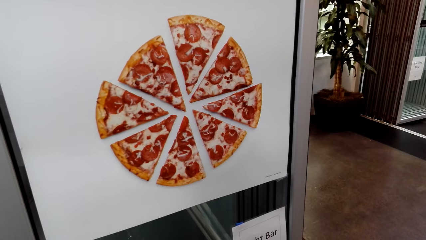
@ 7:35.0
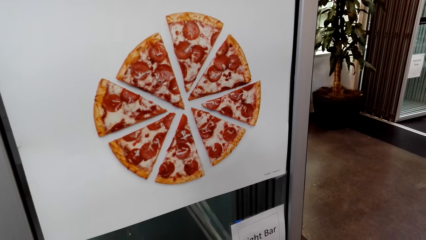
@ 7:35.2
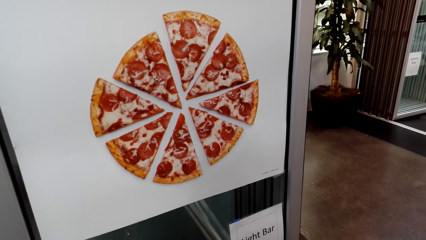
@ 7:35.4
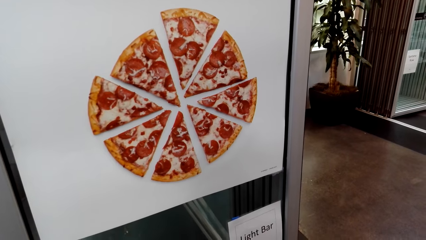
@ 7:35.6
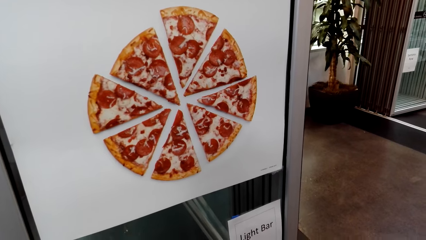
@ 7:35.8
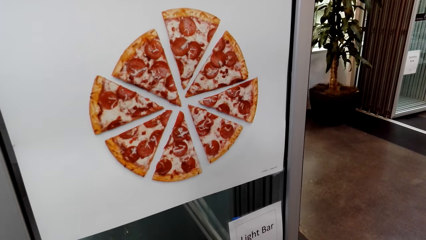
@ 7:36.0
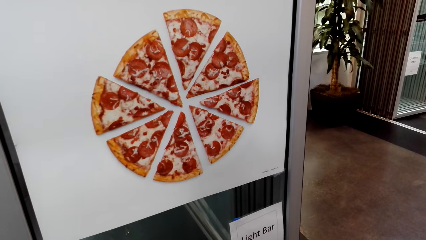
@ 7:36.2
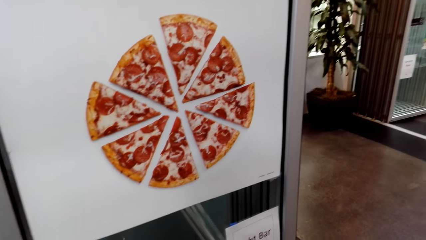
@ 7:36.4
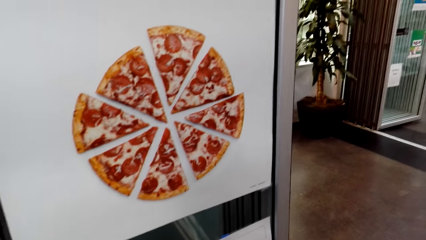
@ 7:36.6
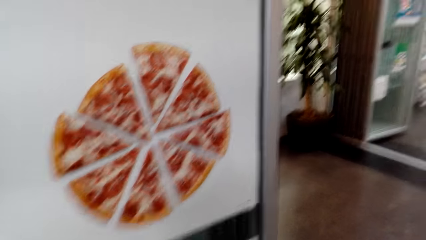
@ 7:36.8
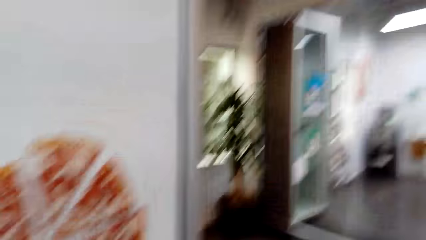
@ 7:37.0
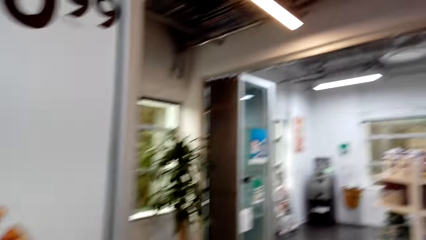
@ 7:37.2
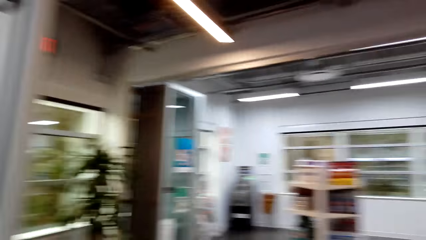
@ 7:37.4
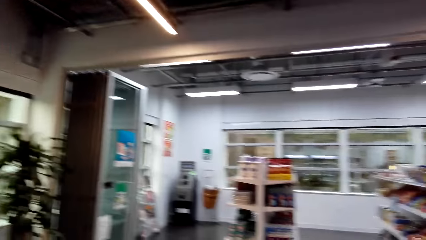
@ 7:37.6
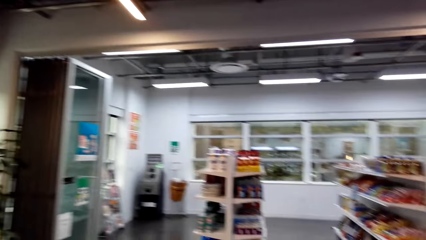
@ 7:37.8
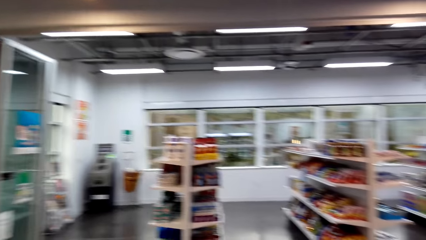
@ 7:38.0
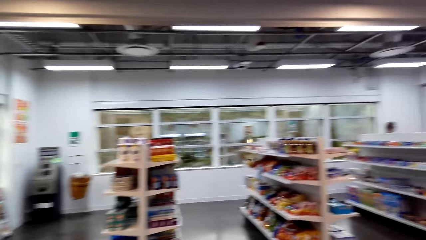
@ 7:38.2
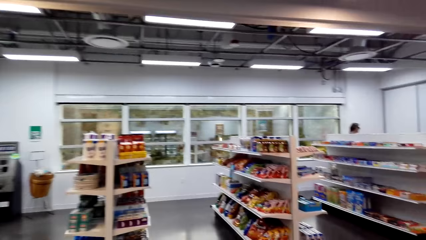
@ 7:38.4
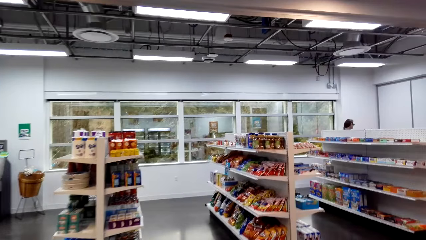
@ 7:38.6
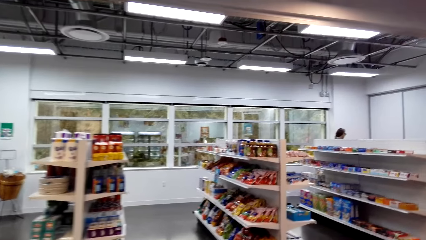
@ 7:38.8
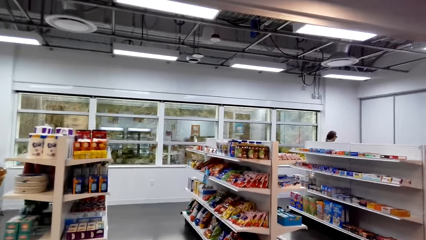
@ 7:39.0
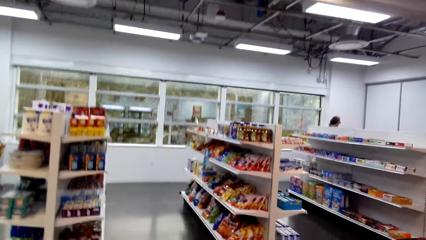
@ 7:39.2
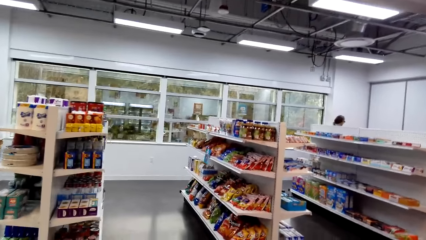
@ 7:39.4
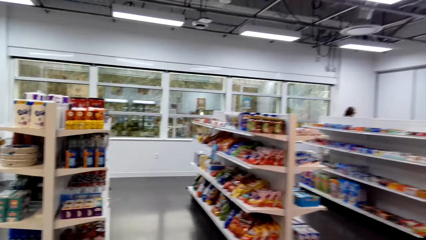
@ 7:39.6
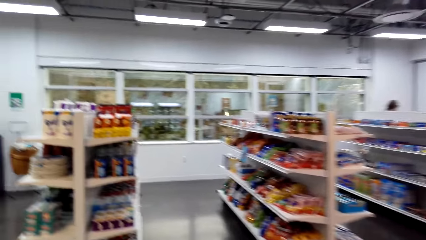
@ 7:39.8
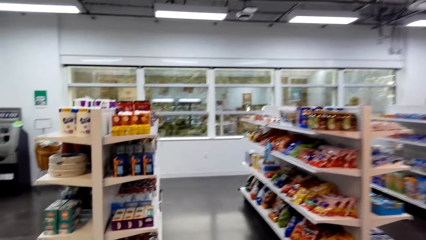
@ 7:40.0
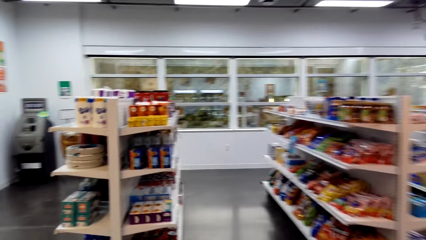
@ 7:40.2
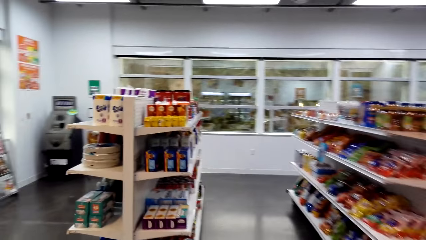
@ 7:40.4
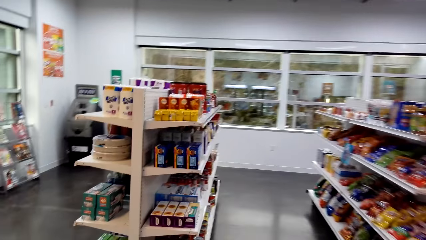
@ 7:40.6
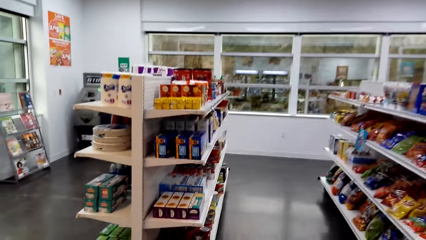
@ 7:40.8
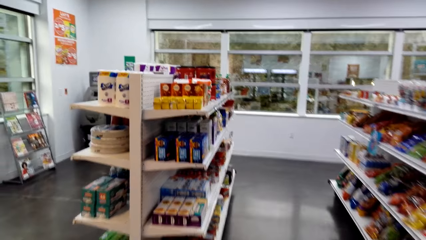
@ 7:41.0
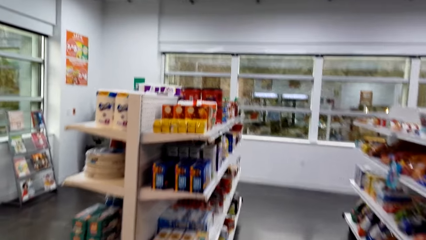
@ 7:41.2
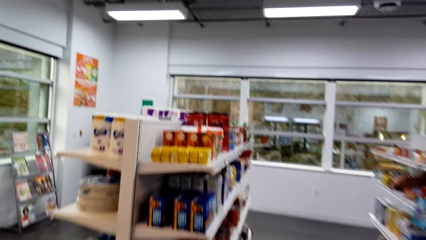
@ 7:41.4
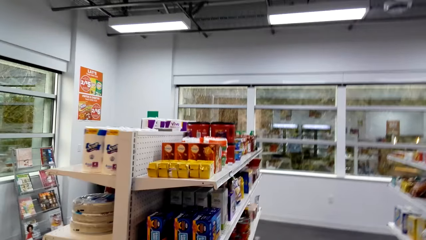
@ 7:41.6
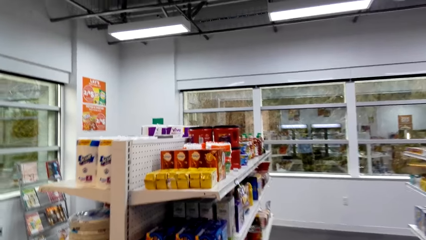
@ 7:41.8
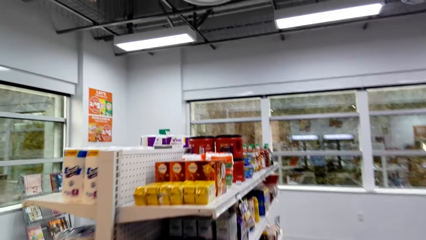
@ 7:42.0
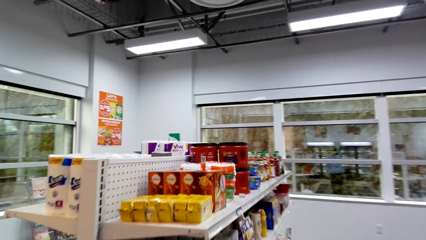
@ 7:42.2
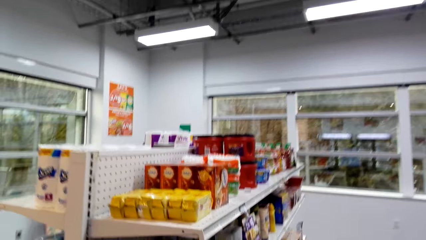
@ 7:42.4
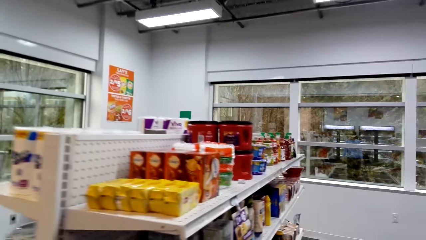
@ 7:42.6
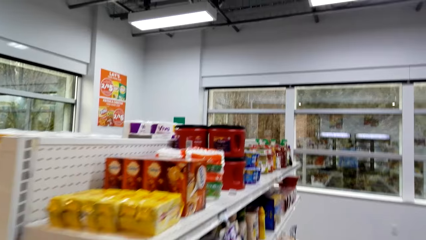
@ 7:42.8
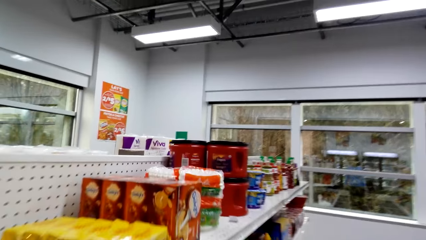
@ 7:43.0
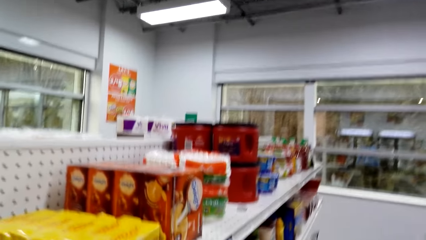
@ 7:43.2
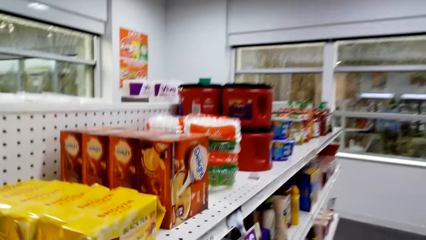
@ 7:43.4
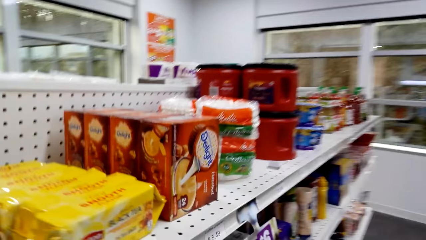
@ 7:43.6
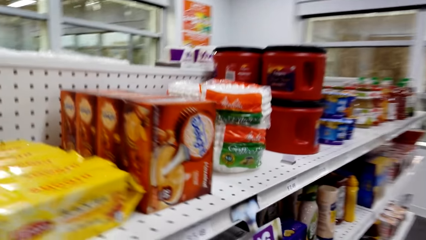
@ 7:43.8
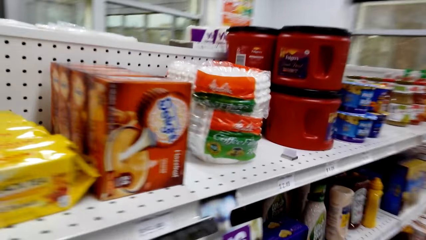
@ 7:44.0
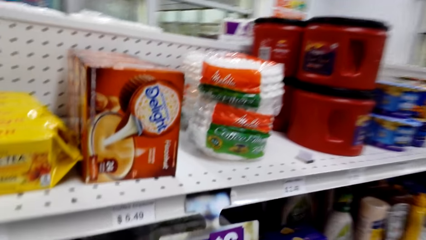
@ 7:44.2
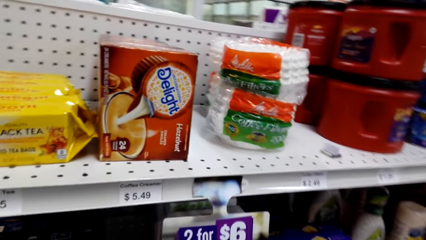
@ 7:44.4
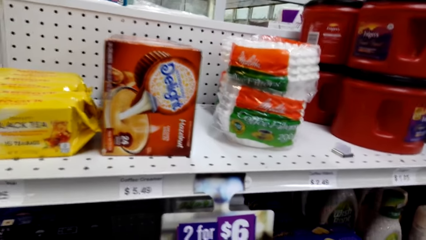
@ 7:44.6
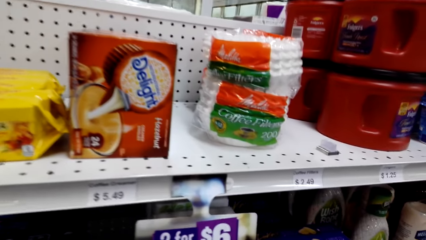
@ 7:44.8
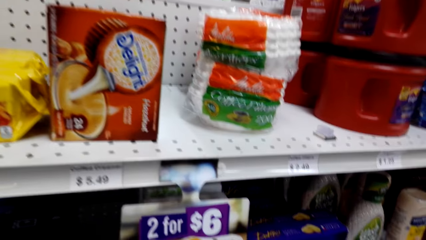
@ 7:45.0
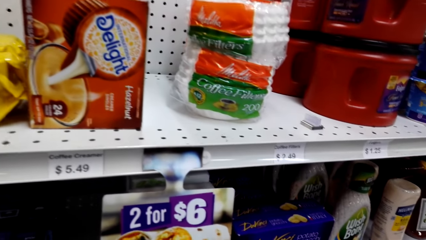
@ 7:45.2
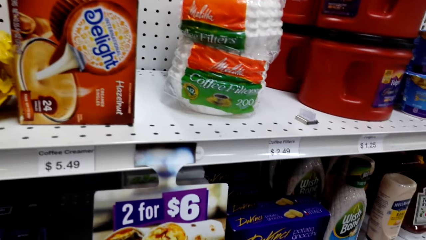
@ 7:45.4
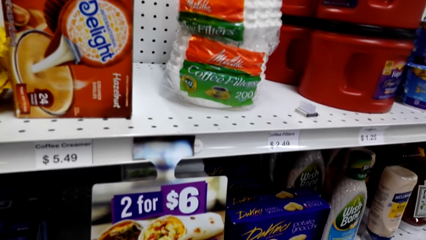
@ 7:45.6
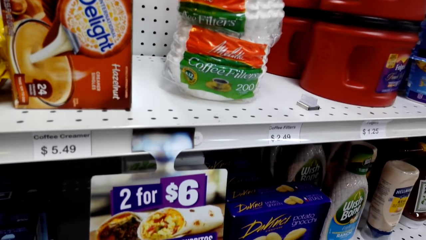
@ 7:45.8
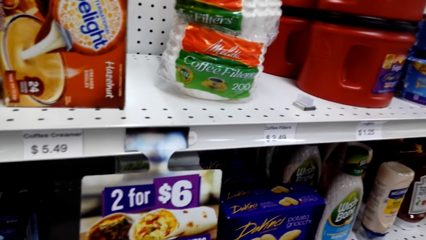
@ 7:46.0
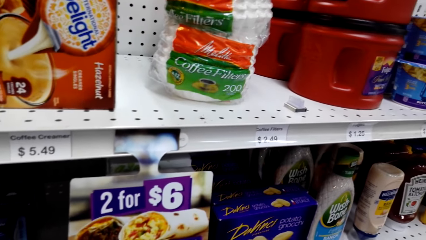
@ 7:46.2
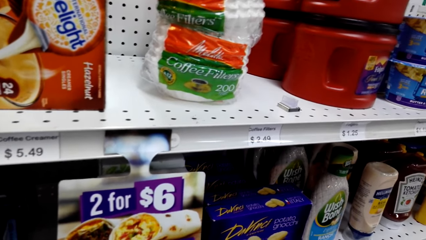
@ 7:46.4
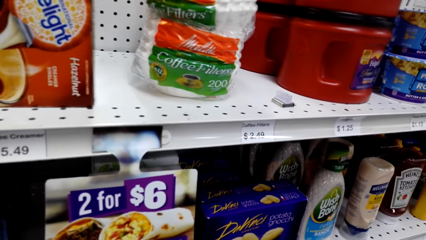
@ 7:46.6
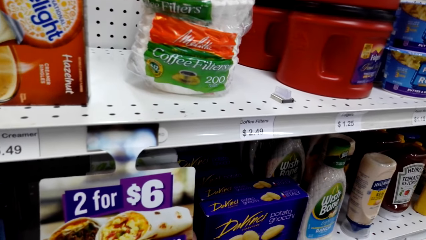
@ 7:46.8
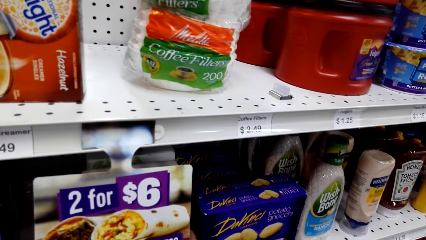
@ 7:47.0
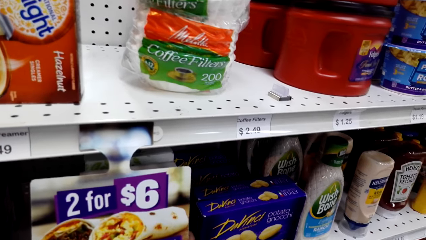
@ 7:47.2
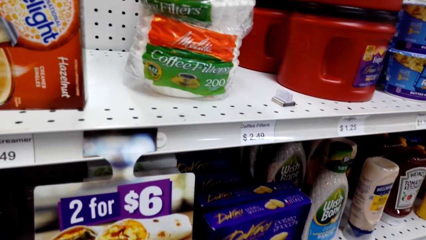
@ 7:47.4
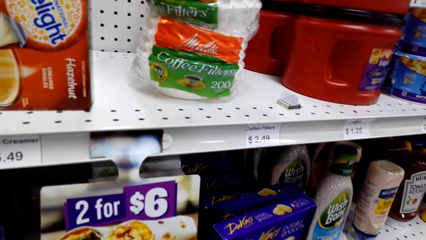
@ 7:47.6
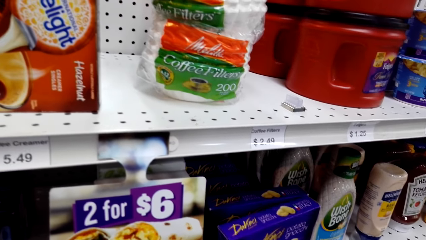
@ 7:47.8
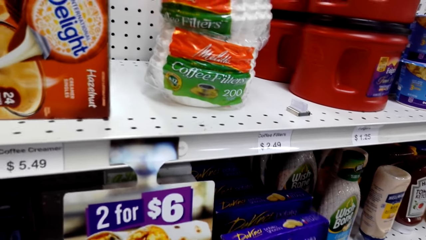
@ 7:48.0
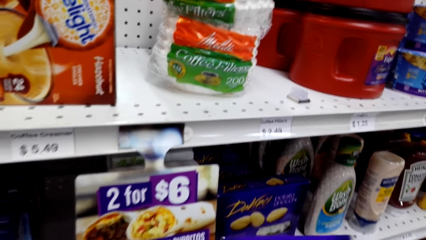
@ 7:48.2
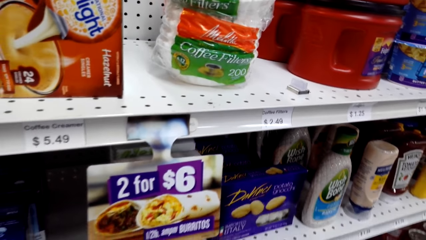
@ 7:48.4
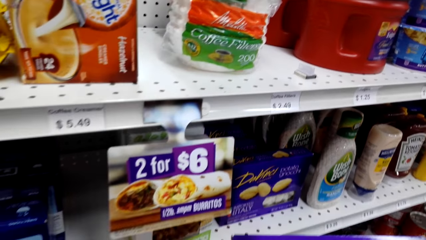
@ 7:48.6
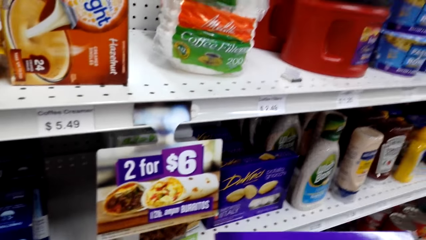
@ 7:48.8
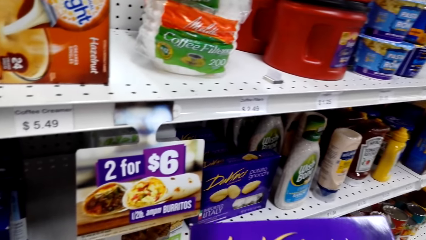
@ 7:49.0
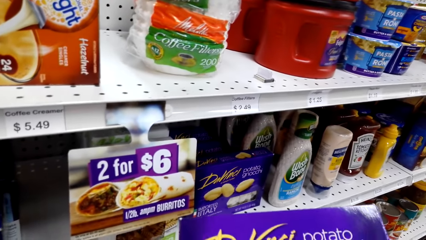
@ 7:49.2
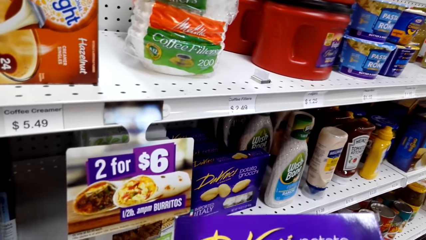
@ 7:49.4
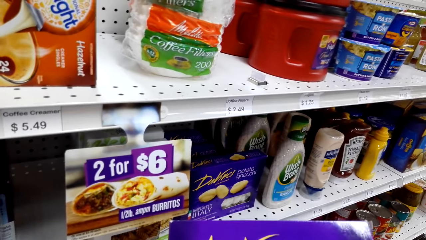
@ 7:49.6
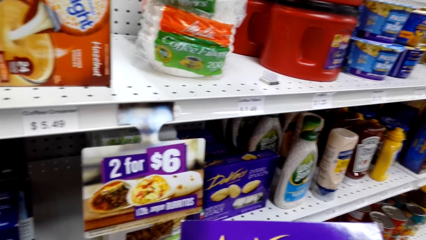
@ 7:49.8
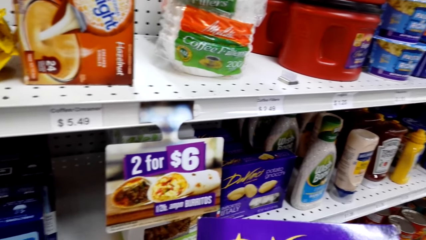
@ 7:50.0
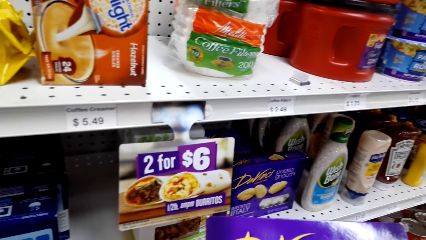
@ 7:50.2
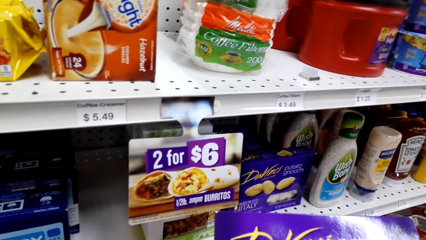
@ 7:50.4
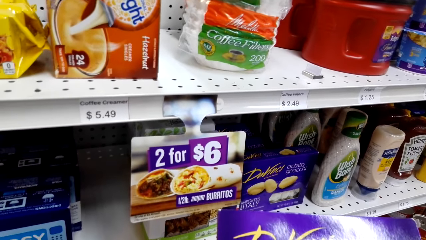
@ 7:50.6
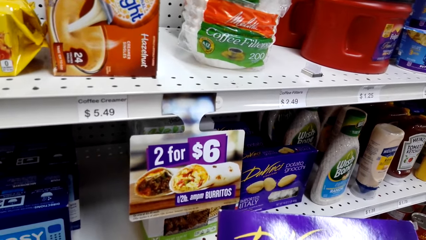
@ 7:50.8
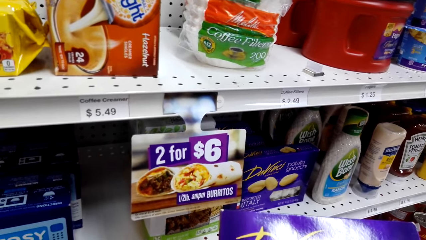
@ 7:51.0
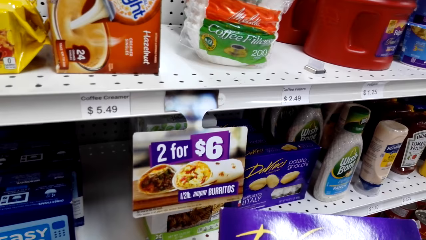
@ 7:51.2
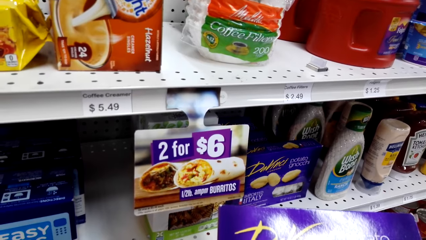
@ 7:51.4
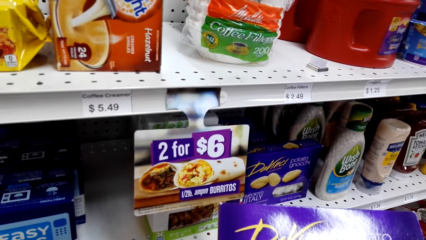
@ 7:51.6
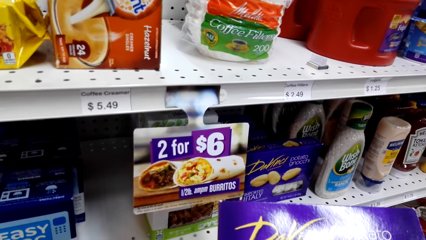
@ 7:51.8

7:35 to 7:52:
The camera wearer walks around a supermarket. They look around the supermarket. They pick up a box or packet of something from a shelf. They hold the box. They look at the packet of something.
